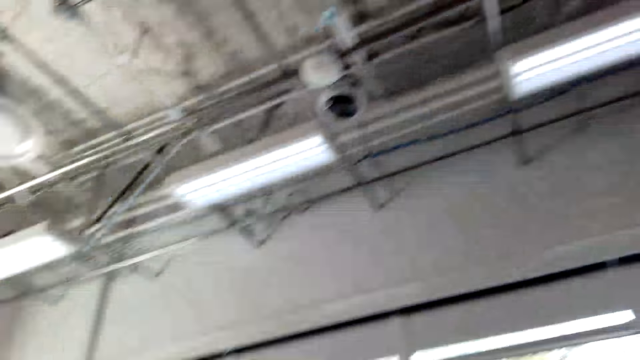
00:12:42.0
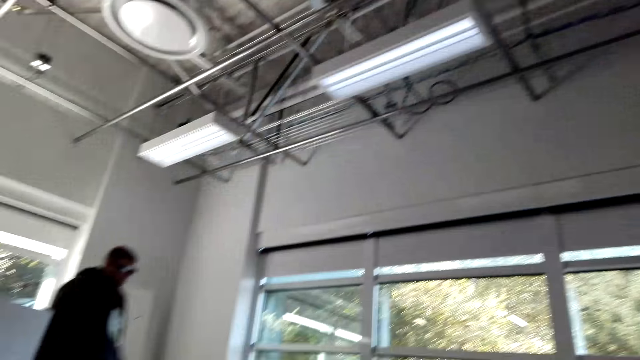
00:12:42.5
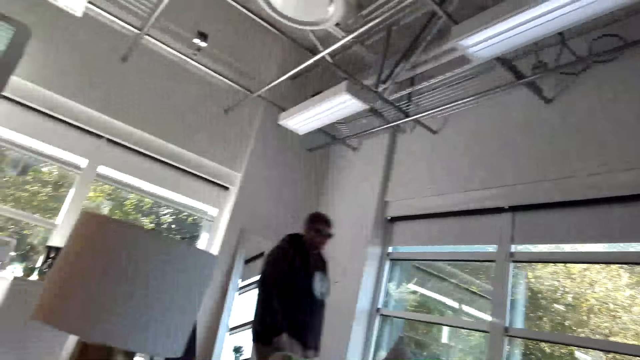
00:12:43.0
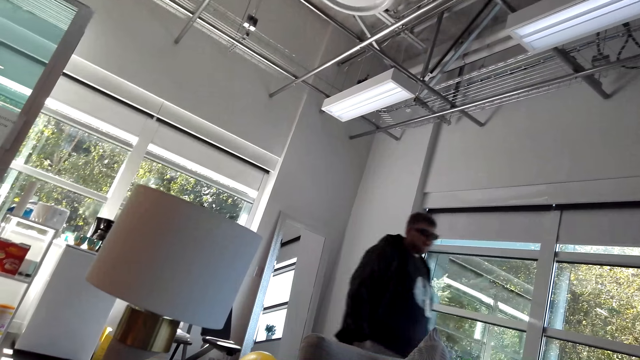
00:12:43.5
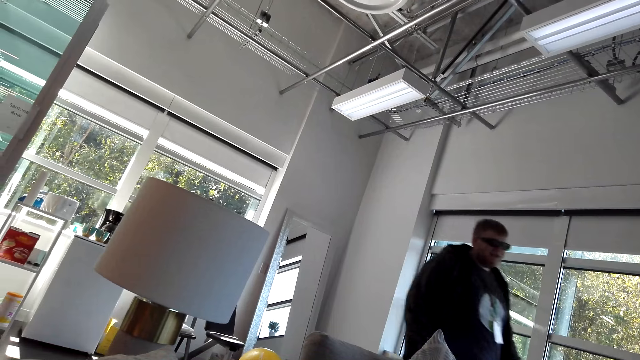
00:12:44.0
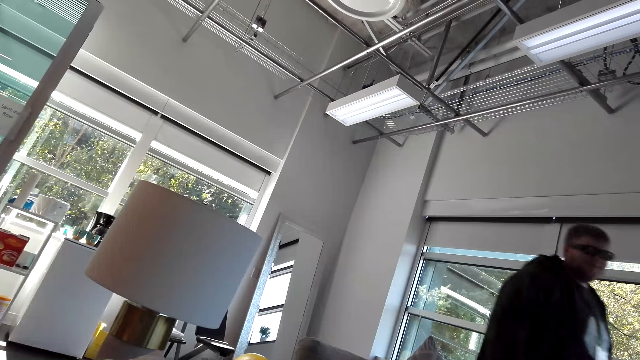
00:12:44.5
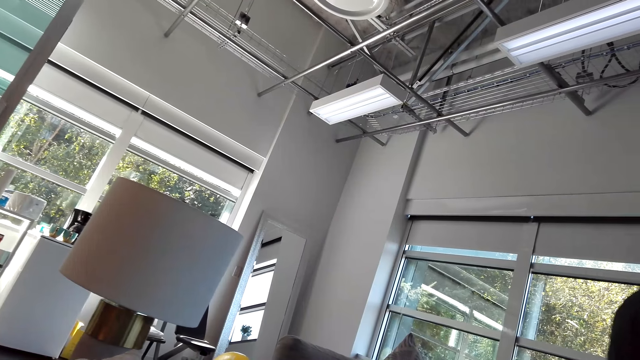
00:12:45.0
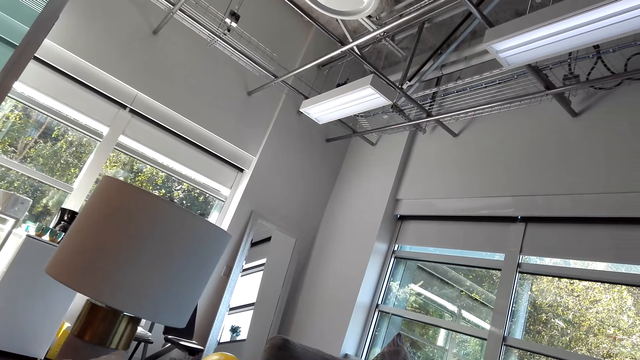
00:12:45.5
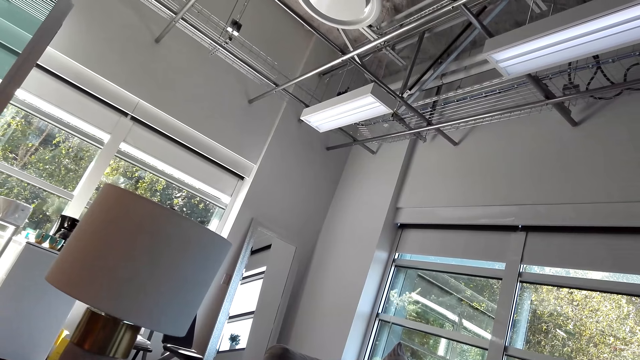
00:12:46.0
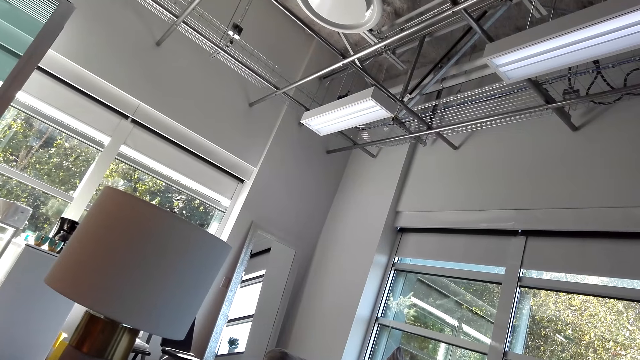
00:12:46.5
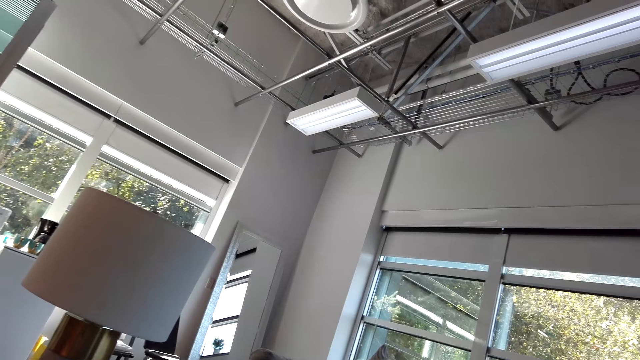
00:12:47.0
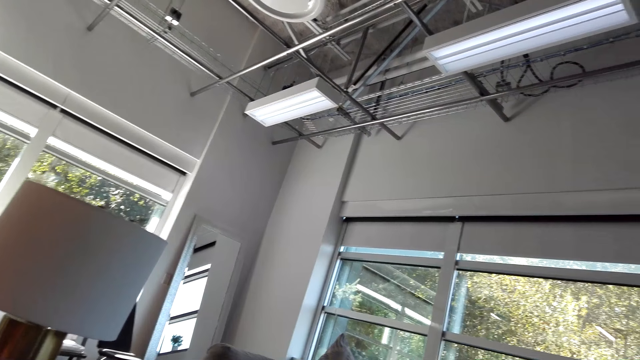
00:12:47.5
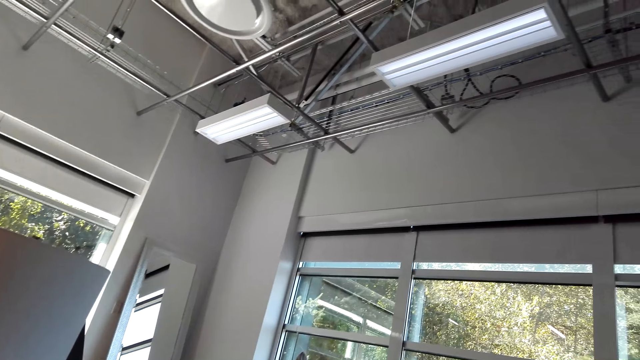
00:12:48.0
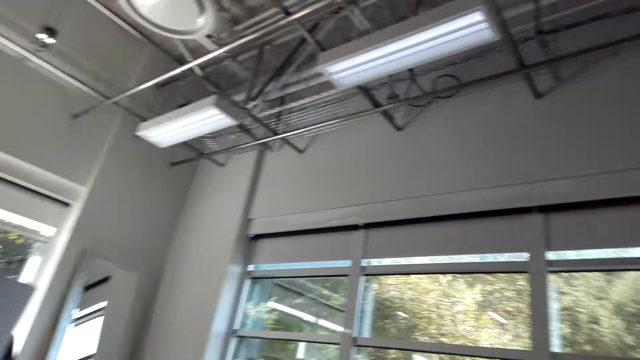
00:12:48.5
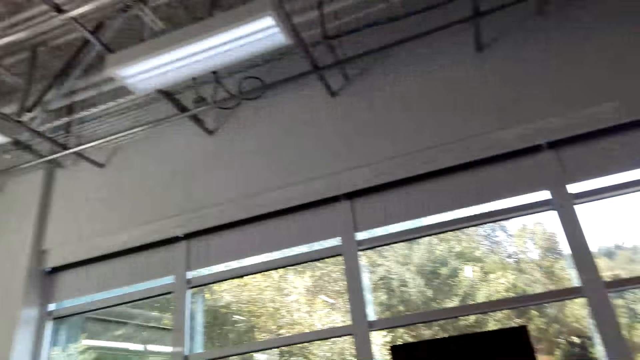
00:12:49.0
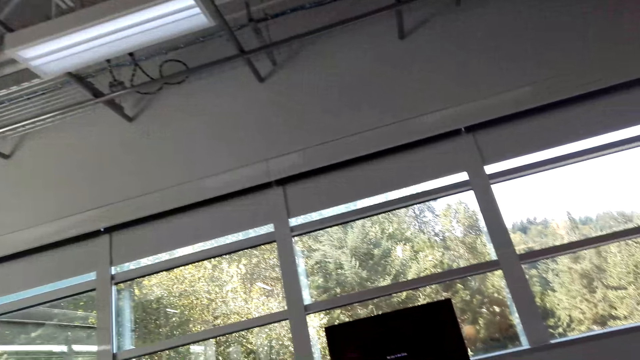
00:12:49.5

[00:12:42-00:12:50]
A man walks back to the living room.

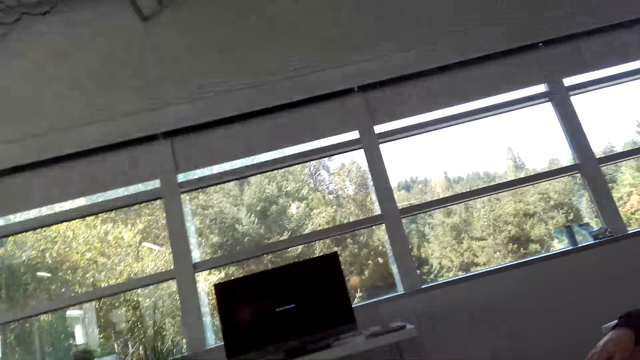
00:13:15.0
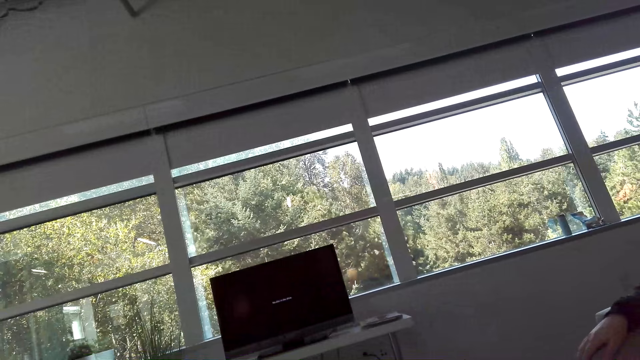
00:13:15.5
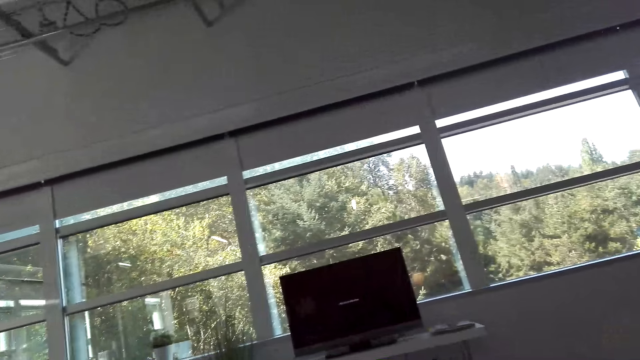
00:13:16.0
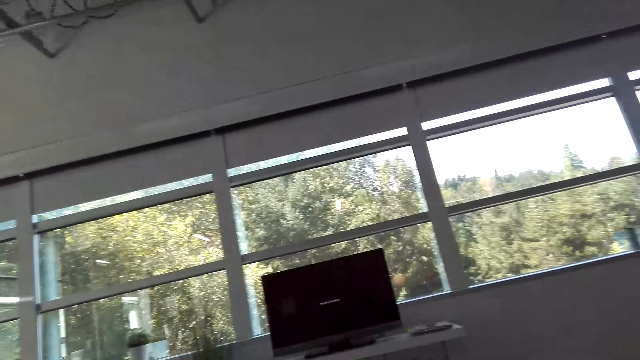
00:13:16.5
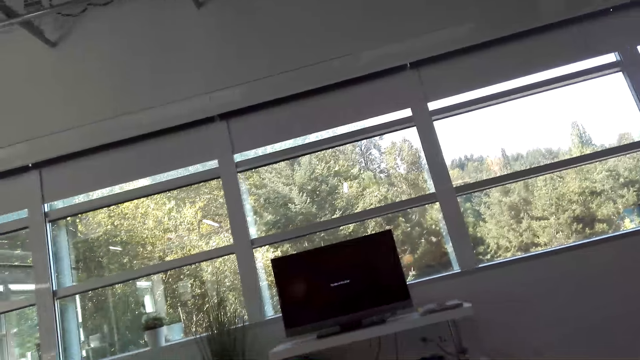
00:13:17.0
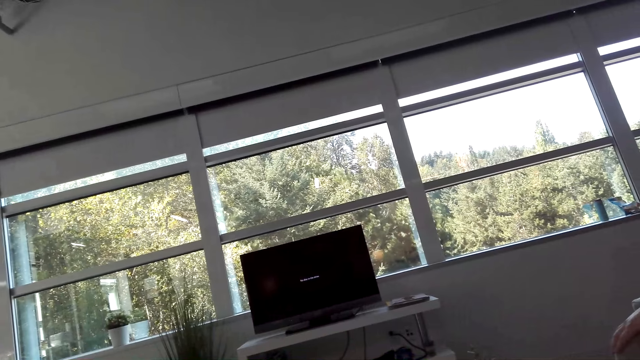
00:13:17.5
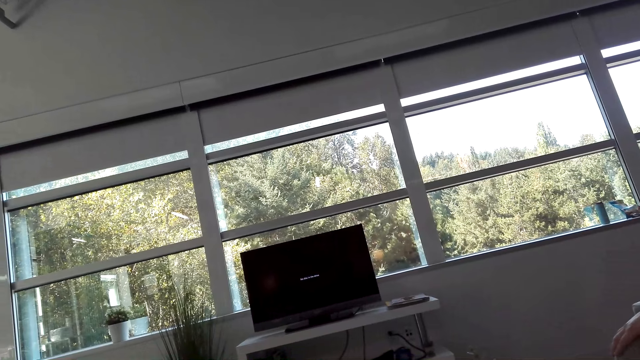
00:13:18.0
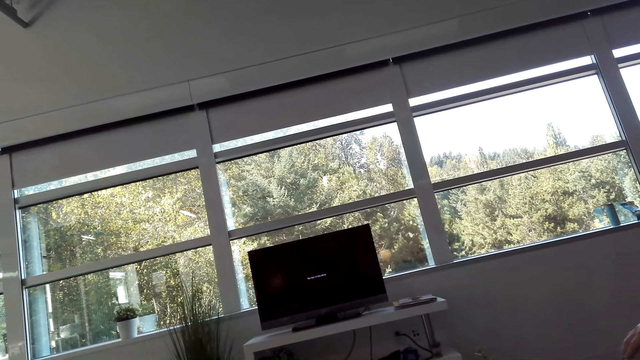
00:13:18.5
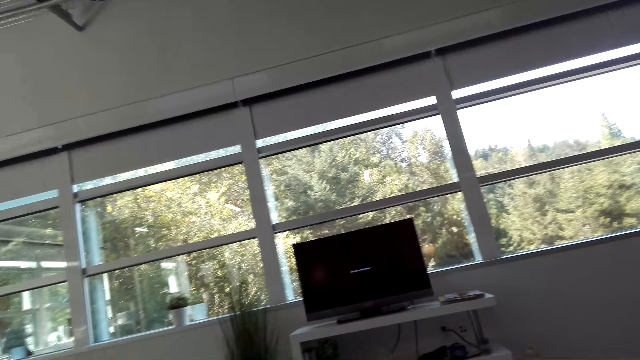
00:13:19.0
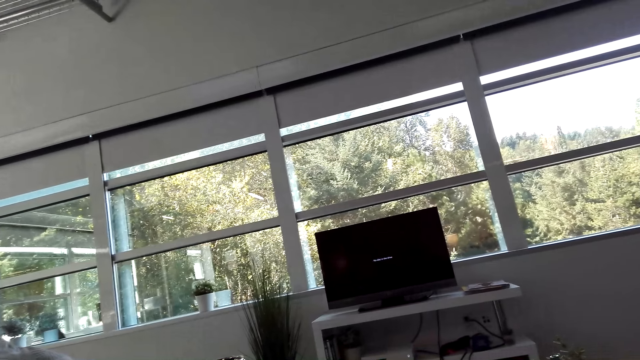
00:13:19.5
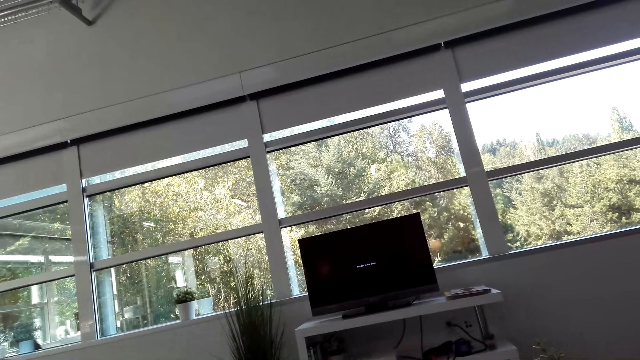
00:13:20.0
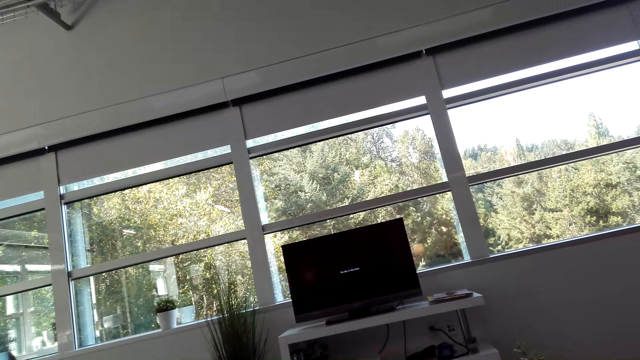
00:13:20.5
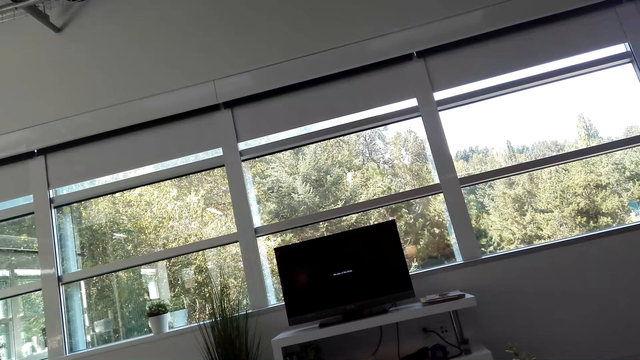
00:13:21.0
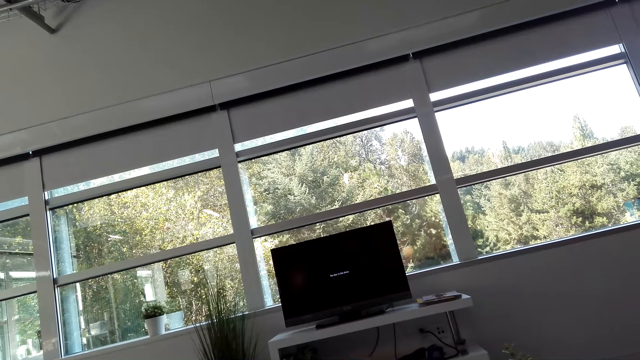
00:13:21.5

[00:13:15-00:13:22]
The camera wearer shakes his head.

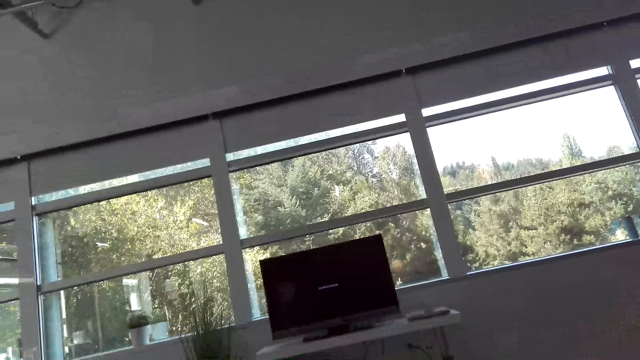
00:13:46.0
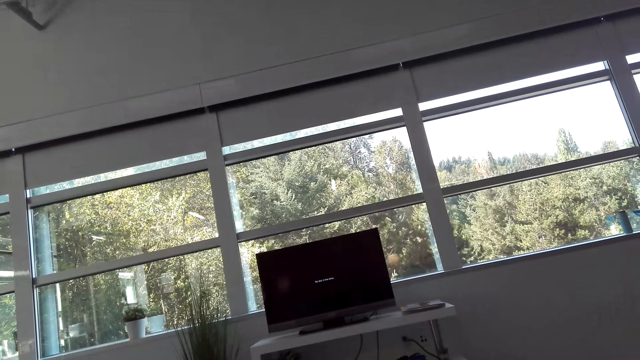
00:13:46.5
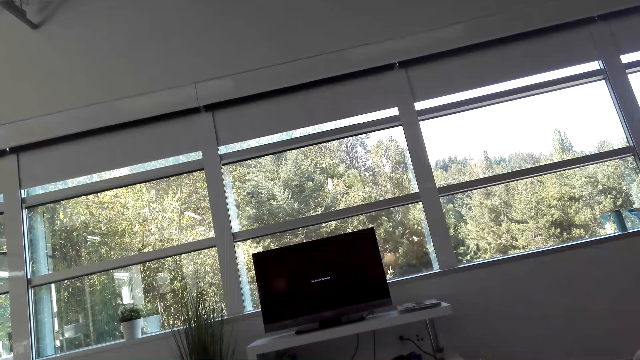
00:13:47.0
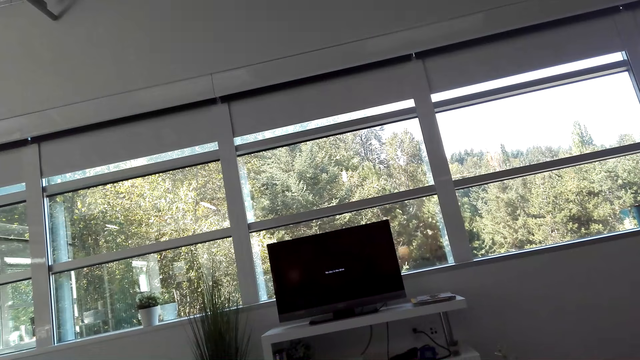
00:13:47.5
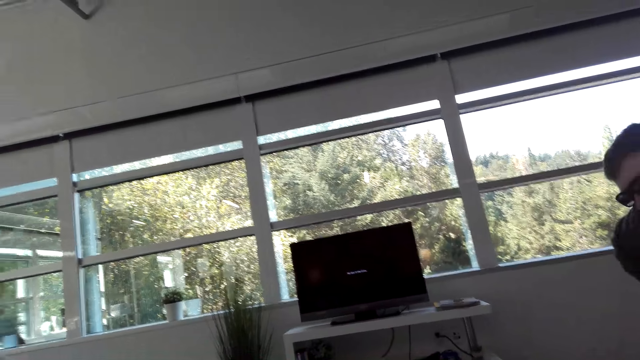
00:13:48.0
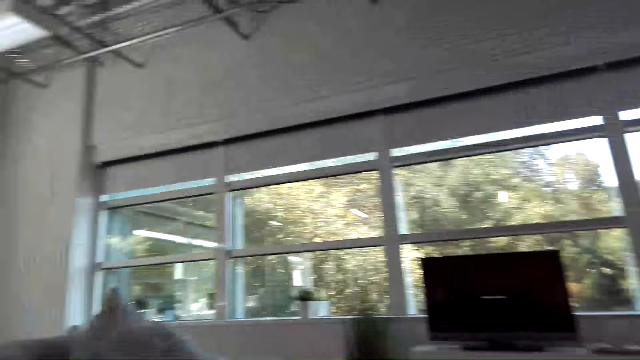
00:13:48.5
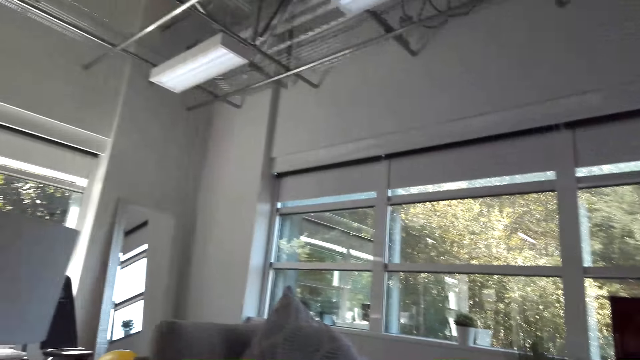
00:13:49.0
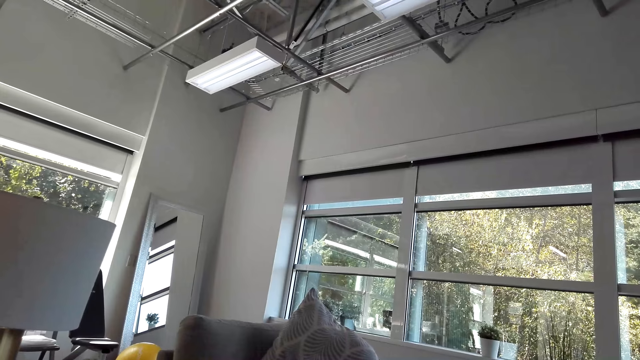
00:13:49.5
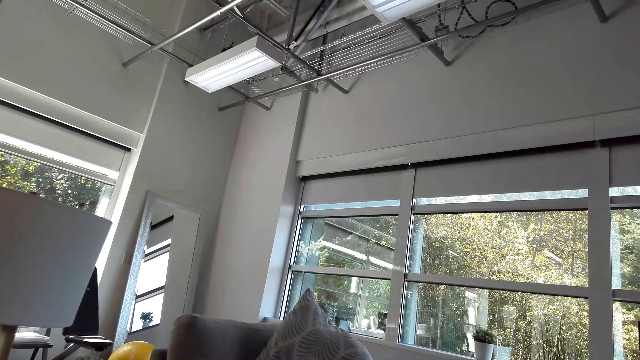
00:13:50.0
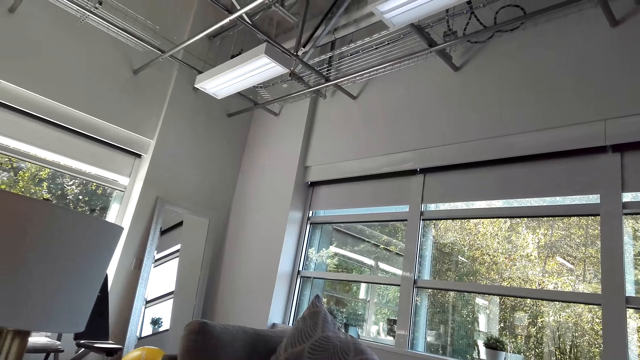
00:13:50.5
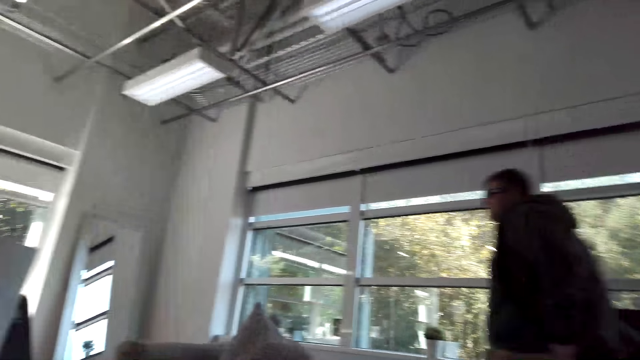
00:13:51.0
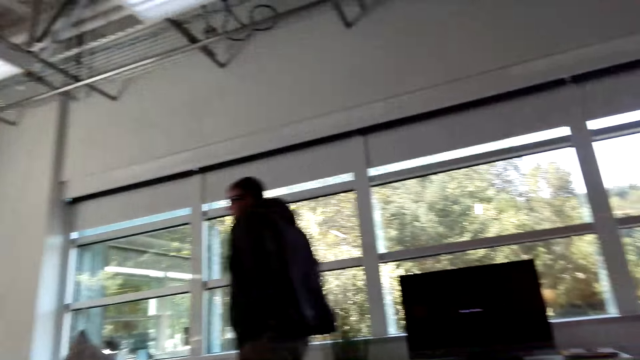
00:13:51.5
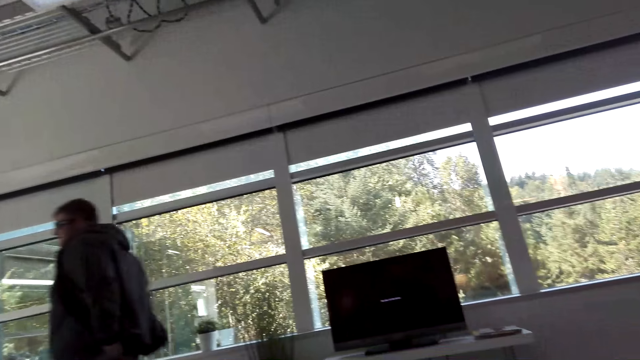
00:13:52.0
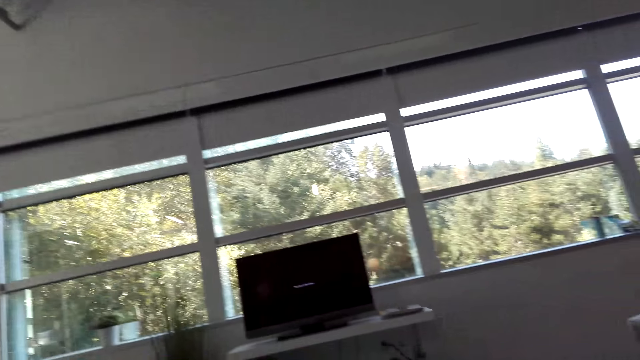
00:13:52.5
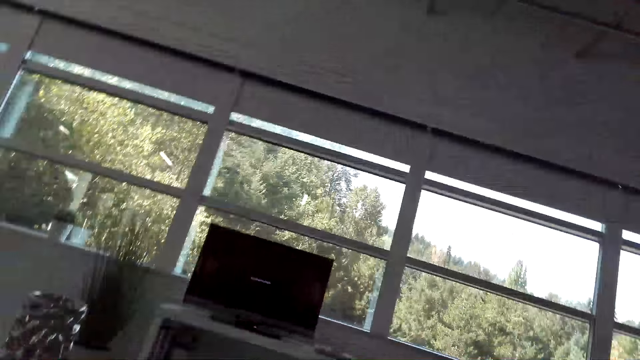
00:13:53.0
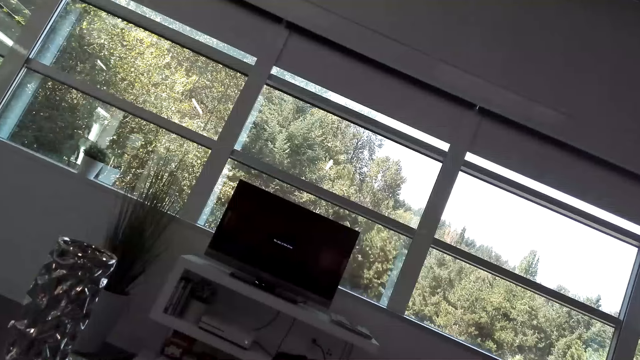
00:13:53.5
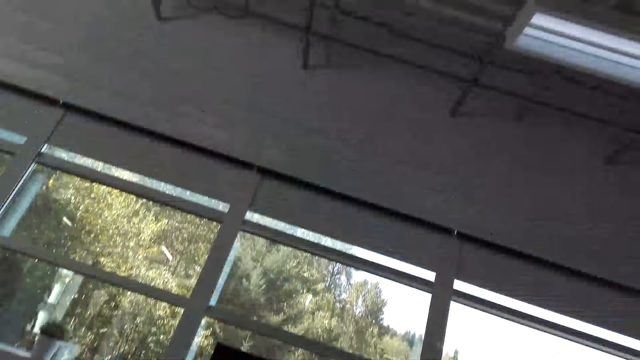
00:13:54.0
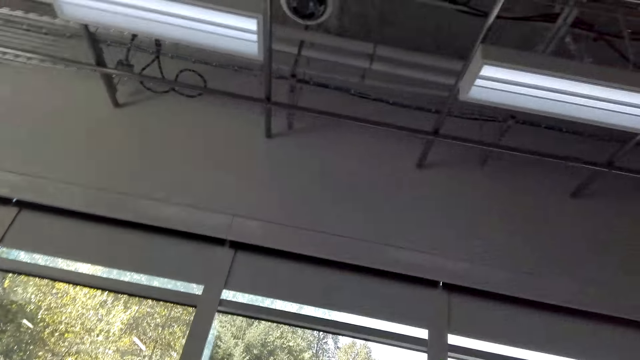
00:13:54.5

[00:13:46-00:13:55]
A man stands up. The man communicates with the camera wearer. The camera wearer turns around. The man walks away. The camera wearer looks at the computer. They look up. They turn around the office.
